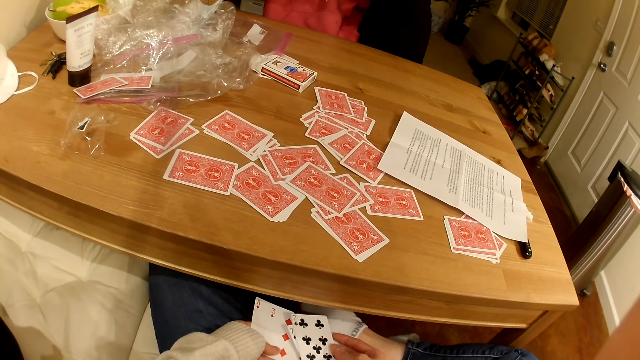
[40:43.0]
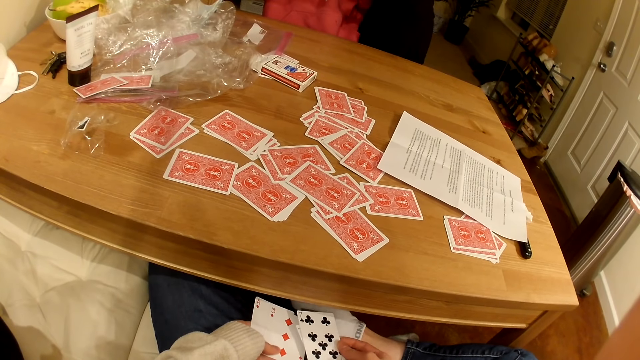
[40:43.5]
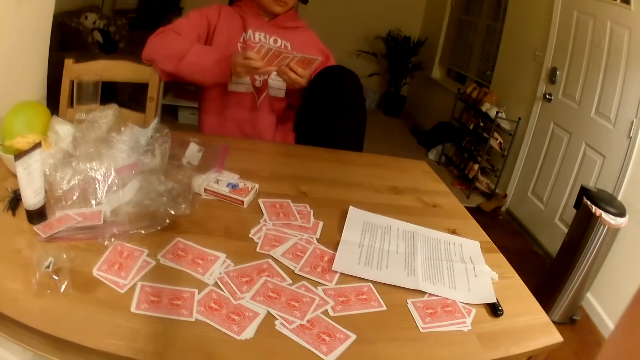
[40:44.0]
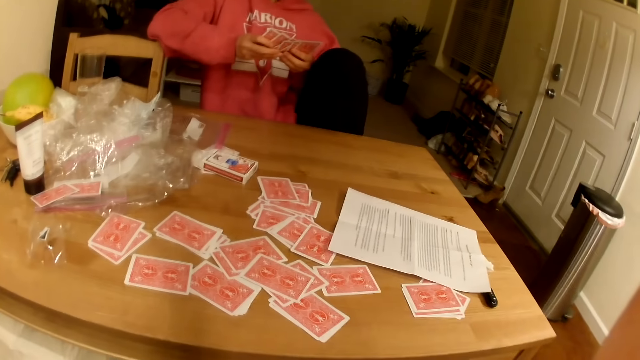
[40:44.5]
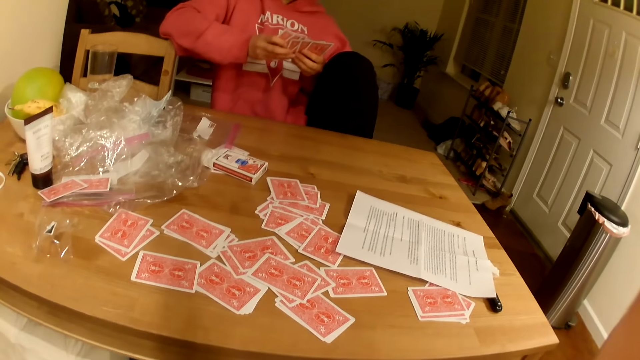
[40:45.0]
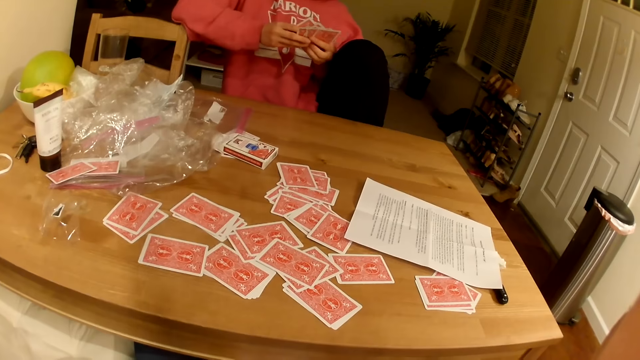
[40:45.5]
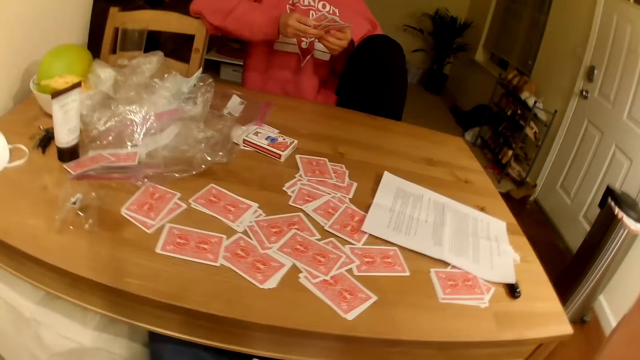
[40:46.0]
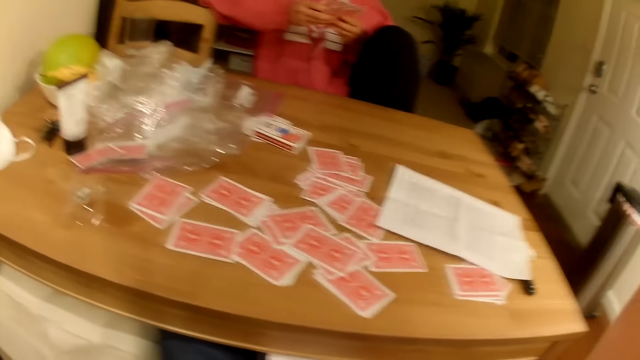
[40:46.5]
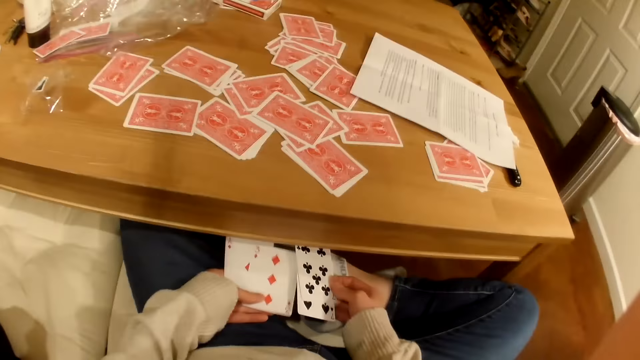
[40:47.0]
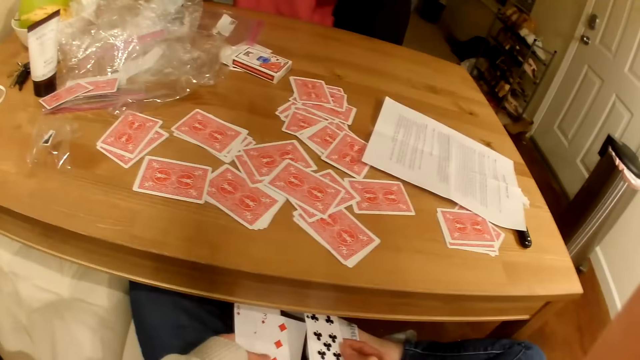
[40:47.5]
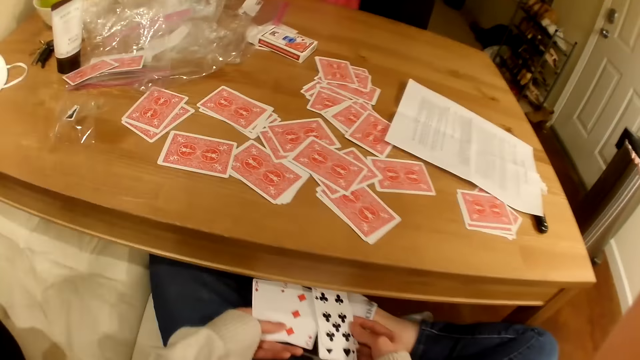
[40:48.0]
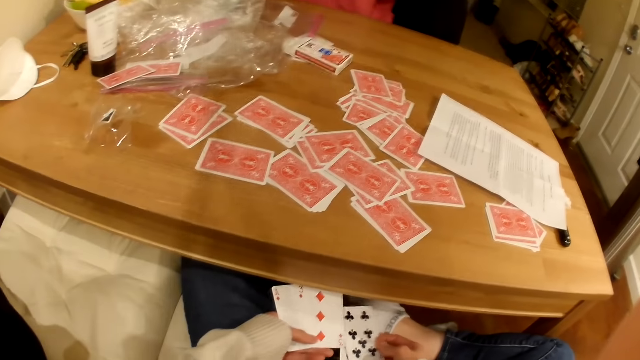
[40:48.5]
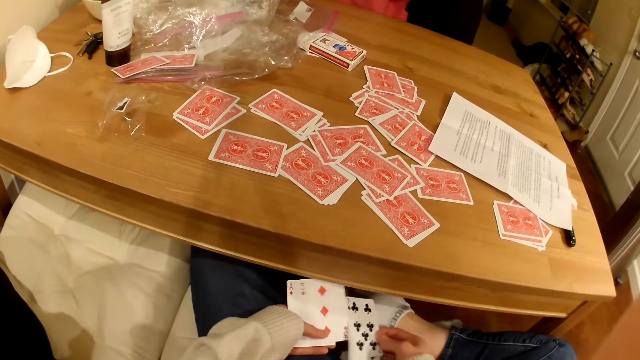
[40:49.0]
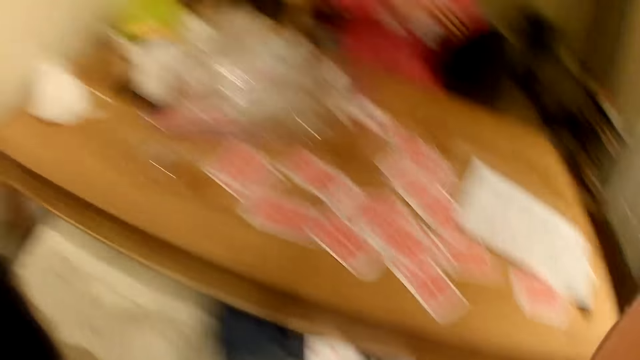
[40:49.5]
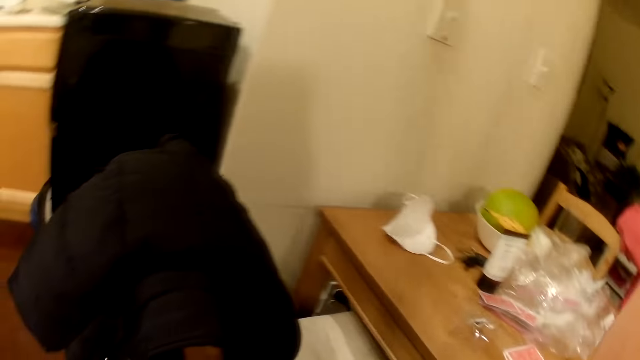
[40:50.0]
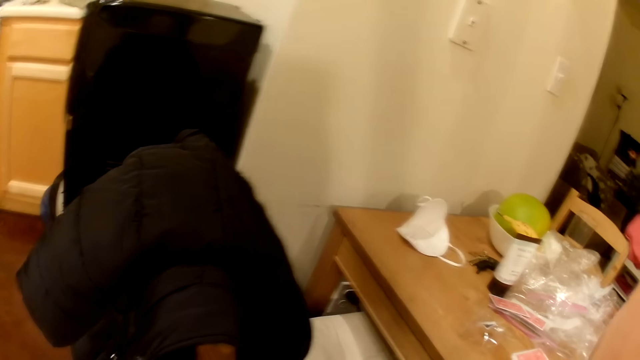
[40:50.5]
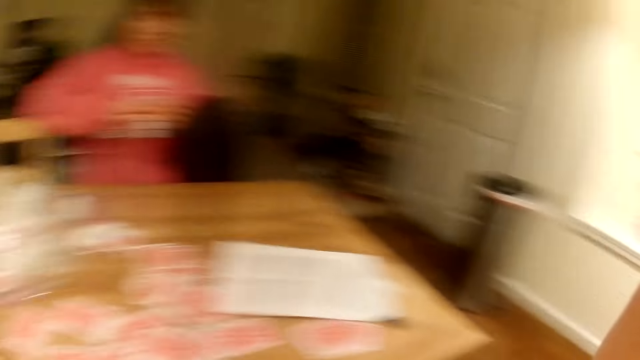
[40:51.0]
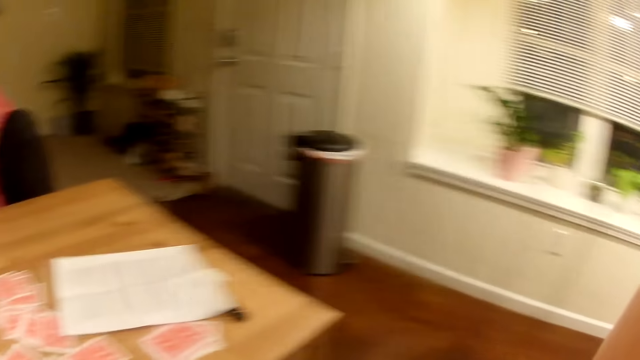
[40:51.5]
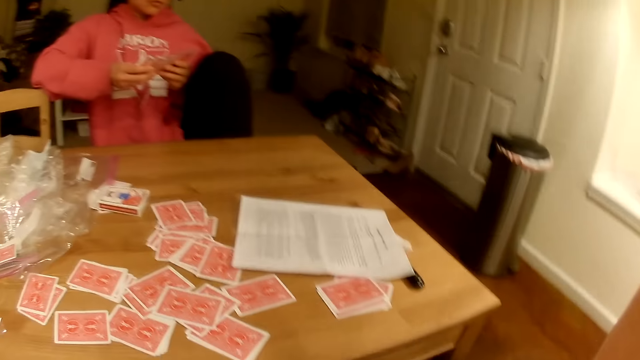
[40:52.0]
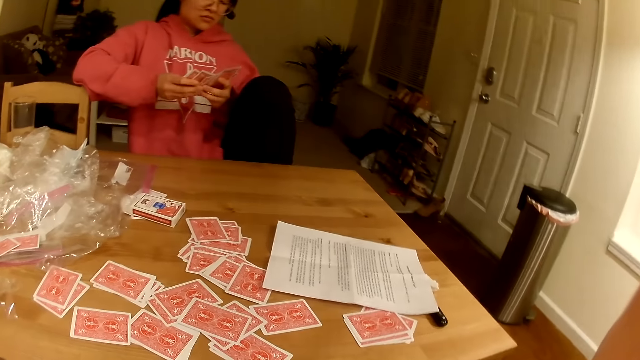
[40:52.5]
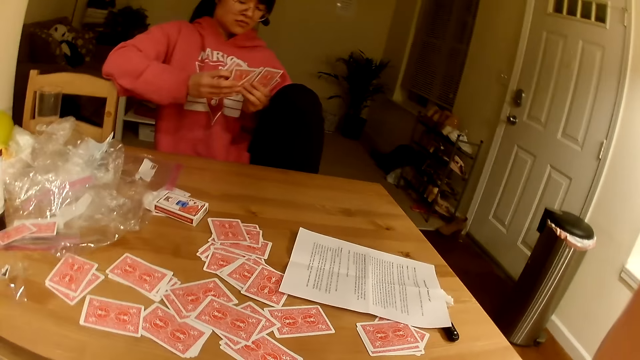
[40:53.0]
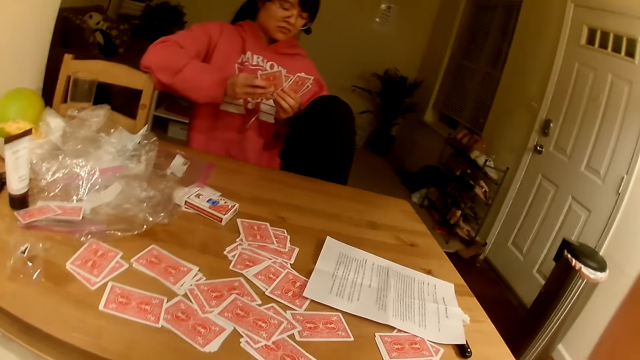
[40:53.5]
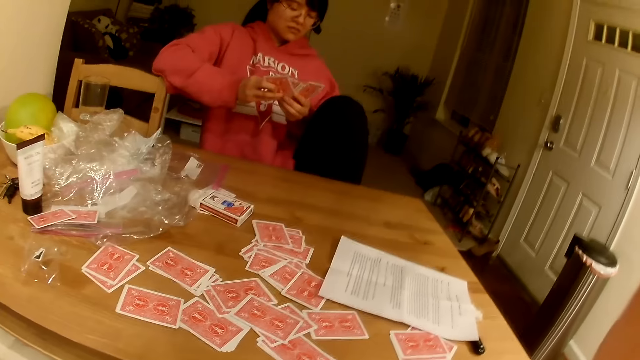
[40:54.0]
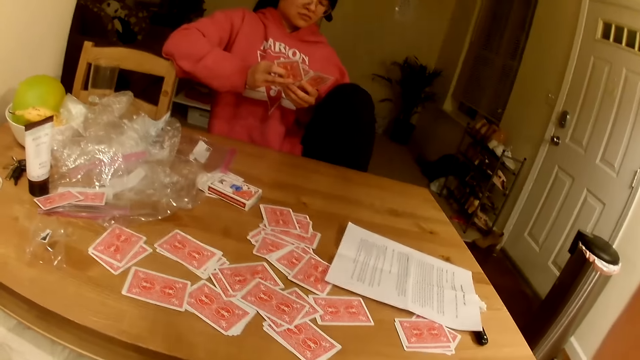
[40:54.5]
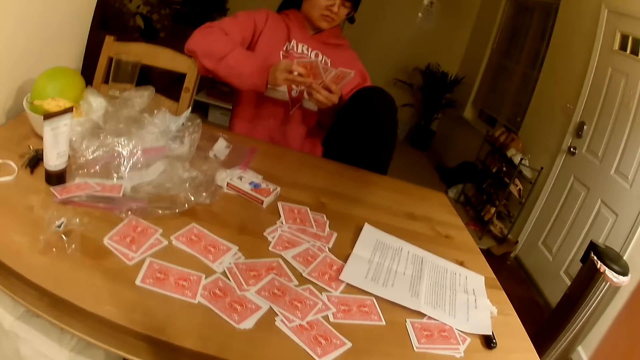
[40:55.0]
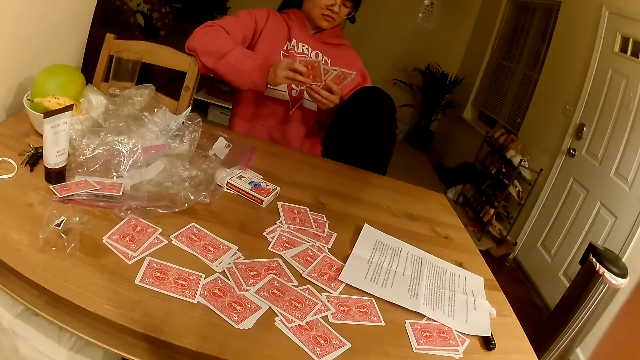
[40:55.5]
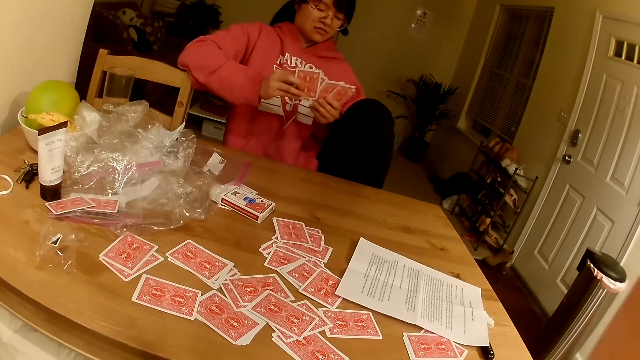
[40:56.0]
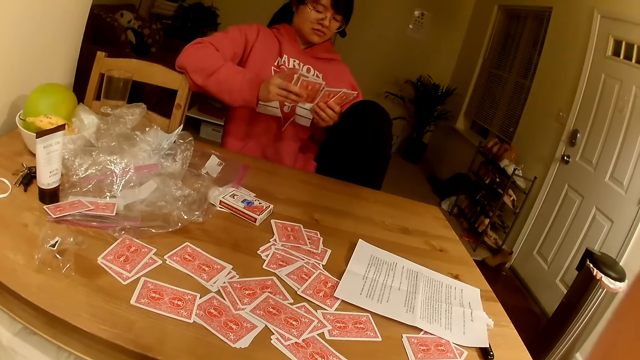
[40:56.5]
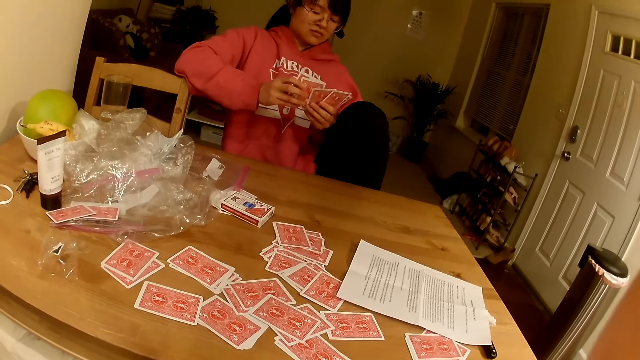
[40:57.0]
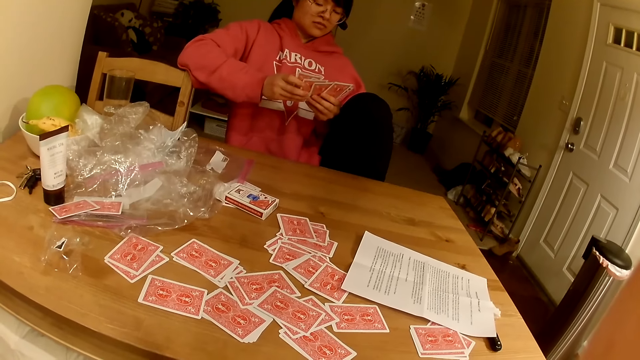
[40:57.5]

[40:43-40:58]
A lady shuffles the playing cards. The camera wearer looks at the lady. They interact with the lady. They look down at the cards. They look to the left. They look at the lady.

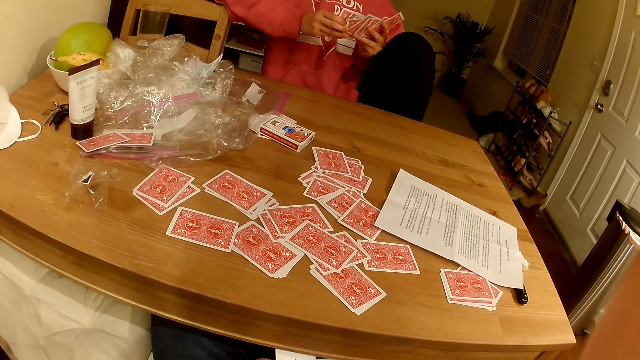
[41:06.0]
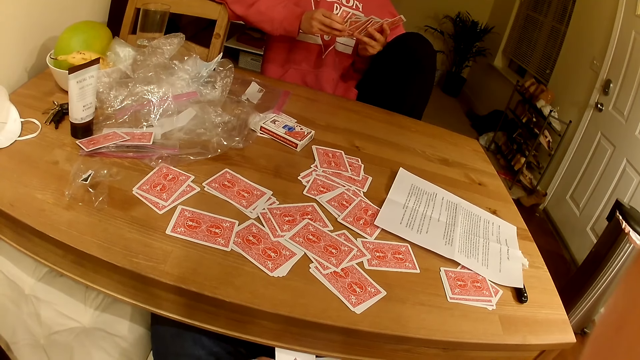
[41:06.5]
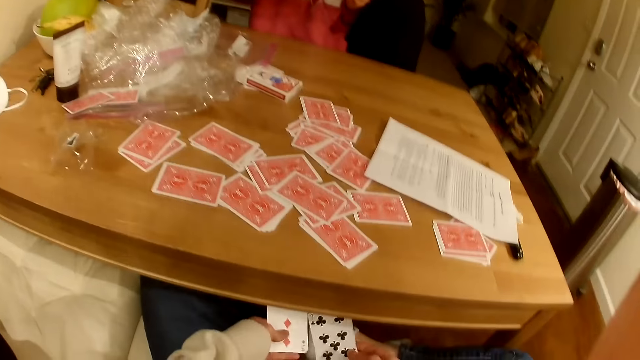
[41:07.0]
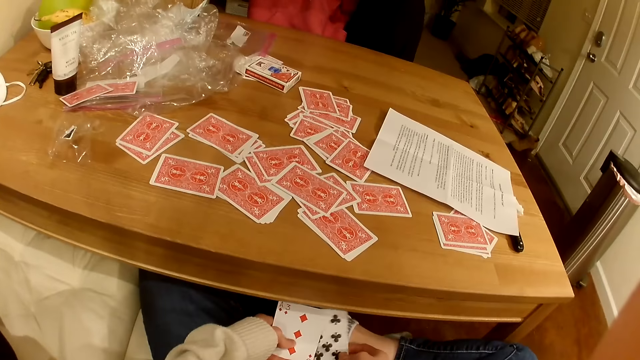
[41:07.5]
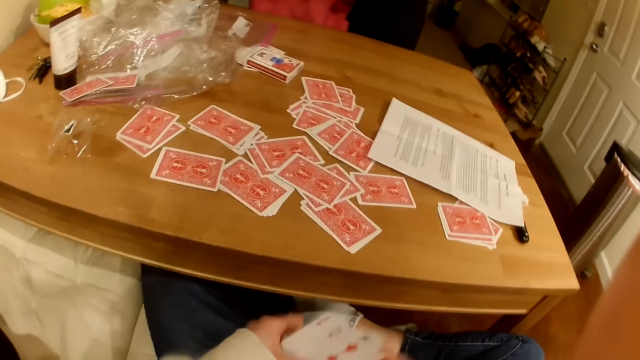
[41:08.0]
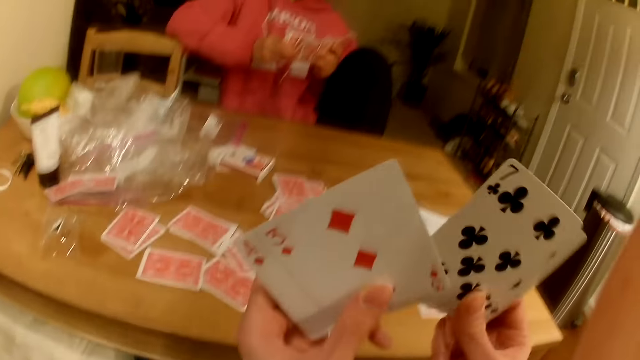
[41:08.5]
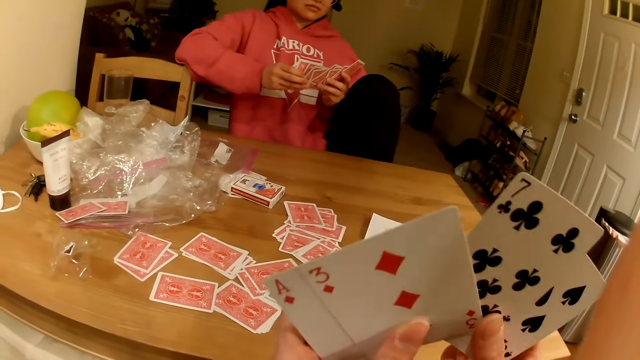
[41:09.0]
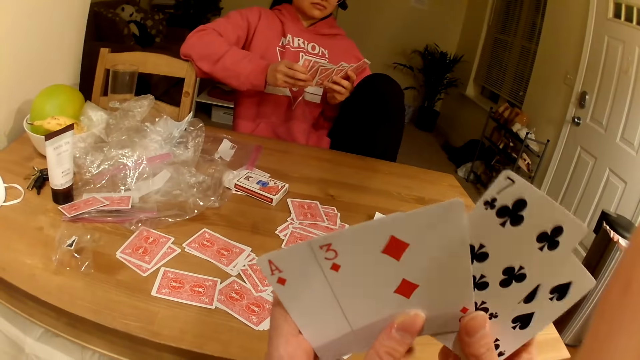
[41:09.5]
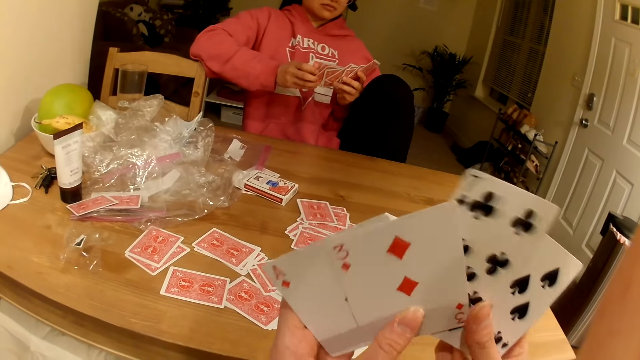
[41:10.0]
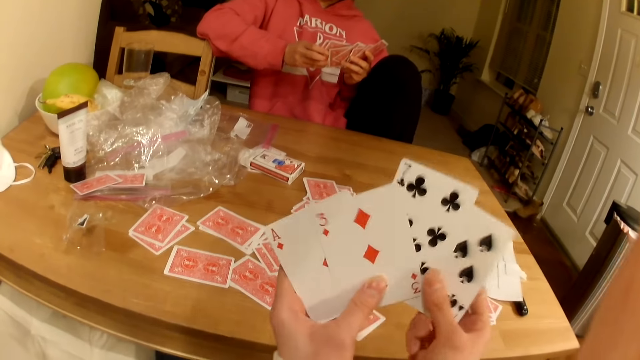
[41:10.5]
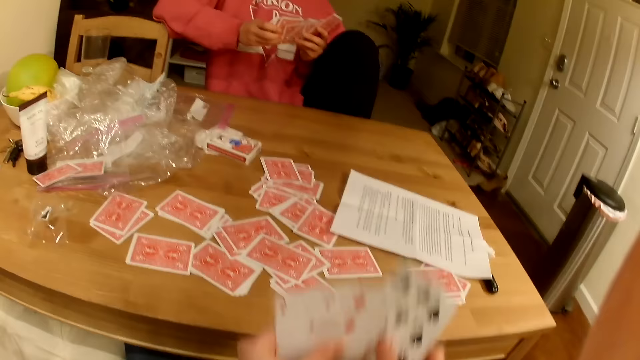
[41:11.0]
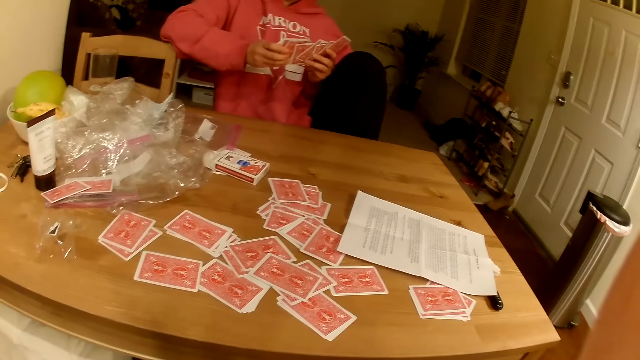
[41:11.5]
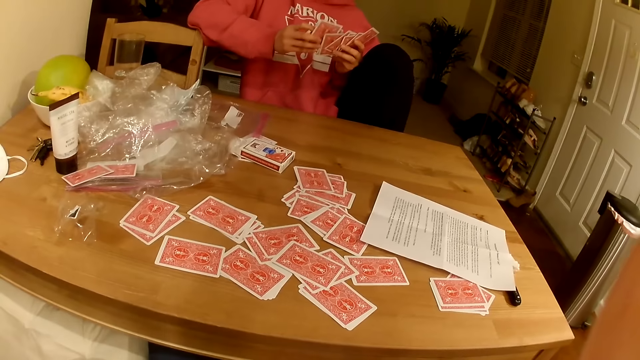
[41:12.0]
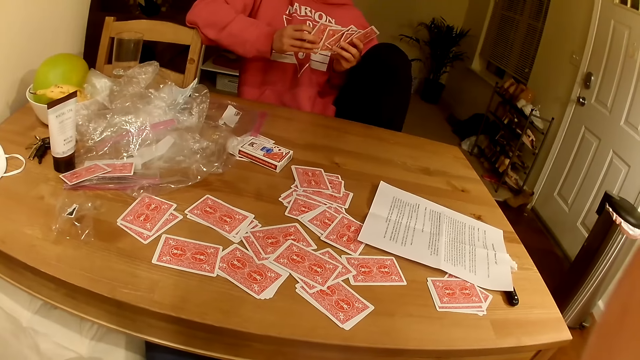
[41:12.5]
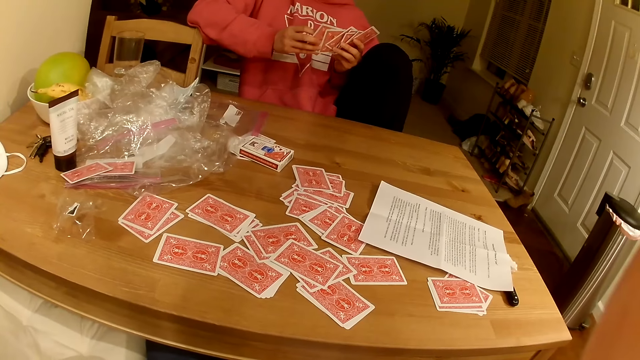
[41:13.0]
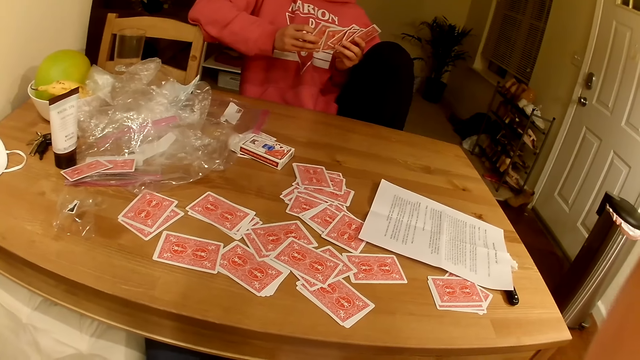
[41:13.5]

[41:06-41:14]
The camera wearer lifts up the playing cards. They look at the cards.
